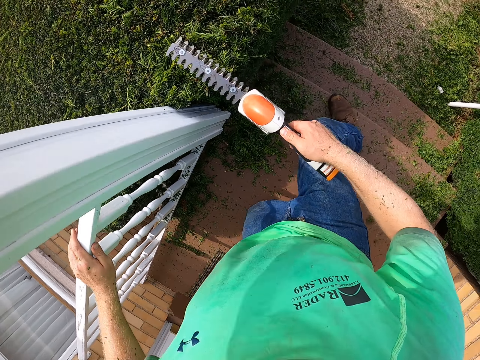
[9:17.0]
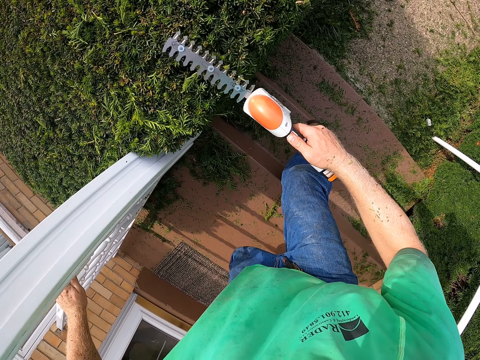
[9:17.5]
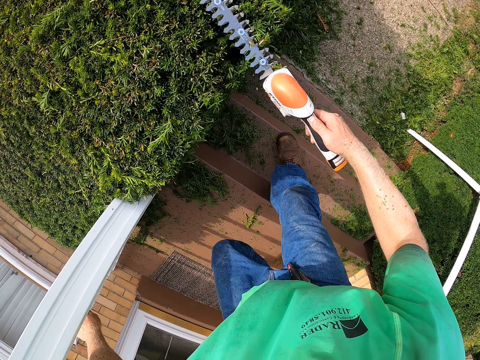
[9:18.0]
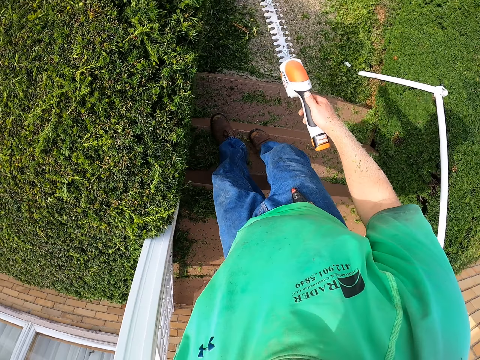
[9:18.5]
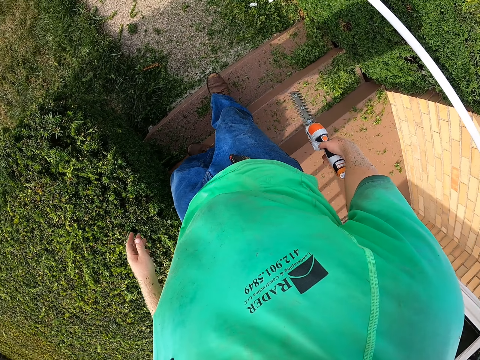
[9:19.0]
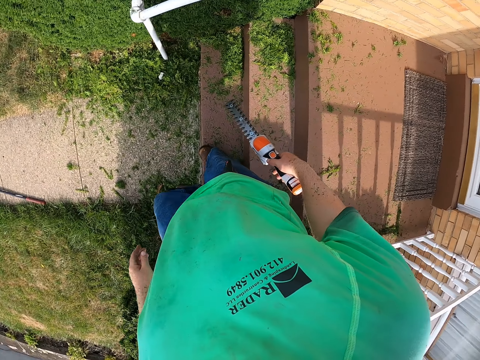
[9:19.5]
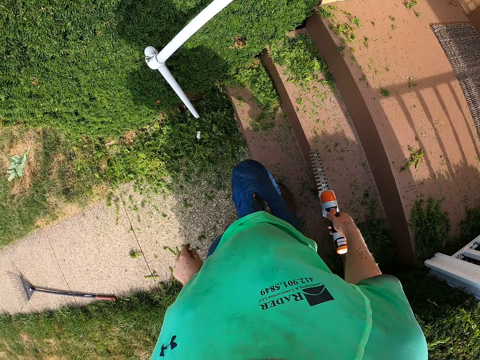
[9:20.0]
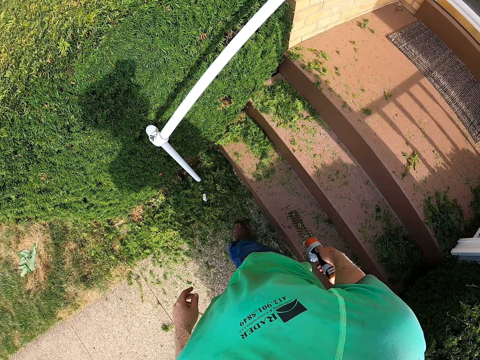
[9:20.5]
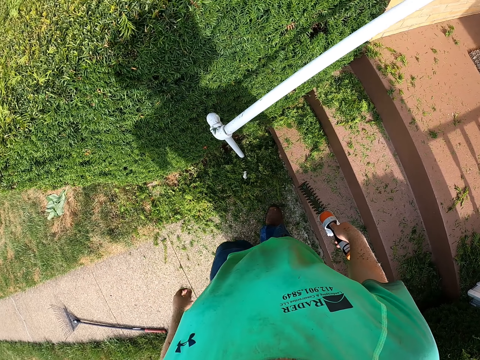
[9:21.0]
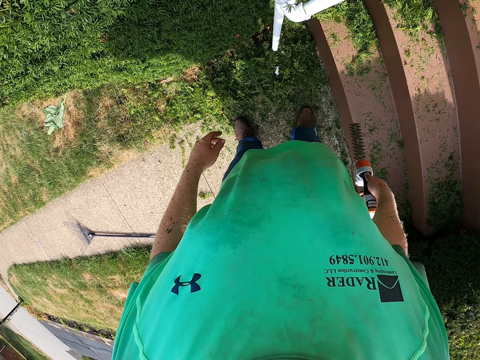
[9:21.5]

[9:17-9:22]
The camera wearer trims the plant with the grass trimmer. They look around.

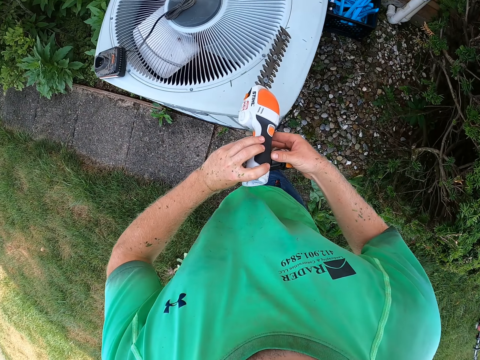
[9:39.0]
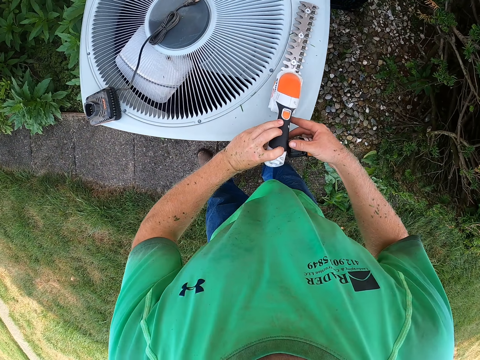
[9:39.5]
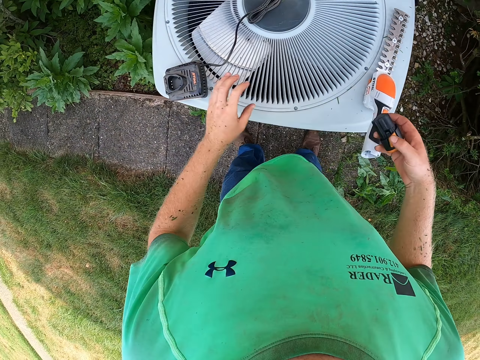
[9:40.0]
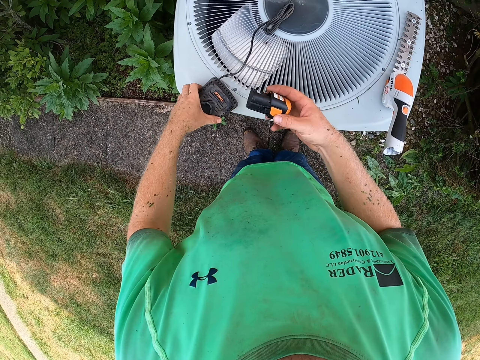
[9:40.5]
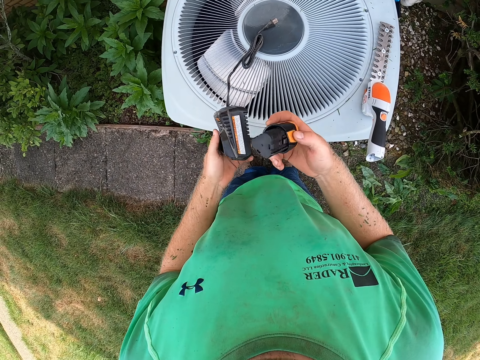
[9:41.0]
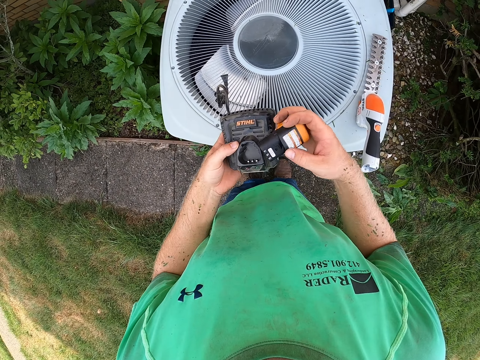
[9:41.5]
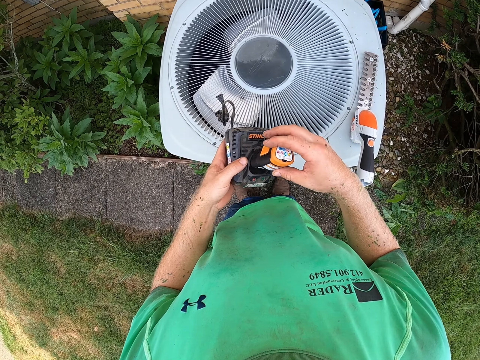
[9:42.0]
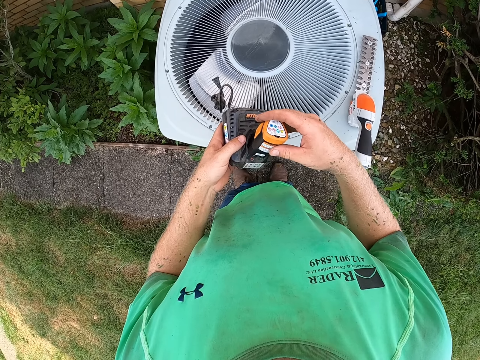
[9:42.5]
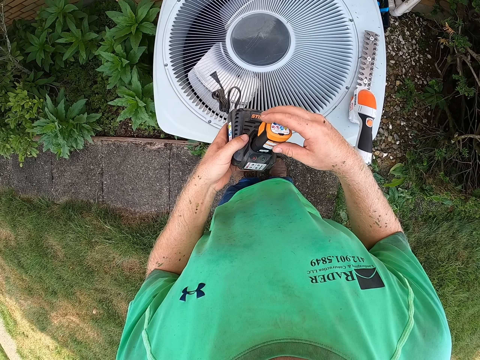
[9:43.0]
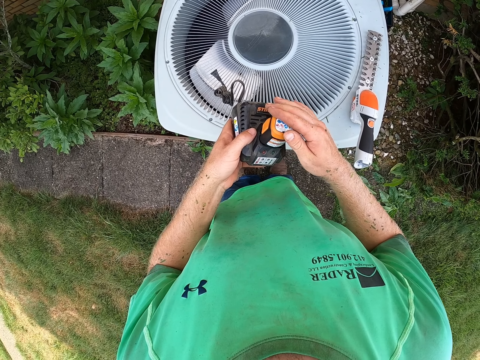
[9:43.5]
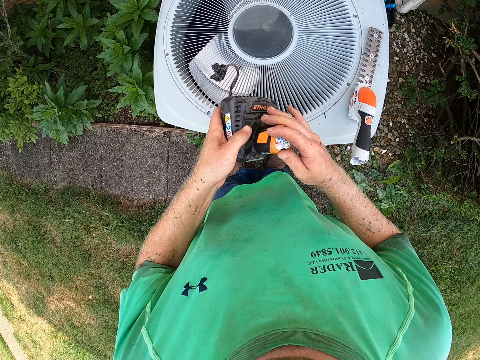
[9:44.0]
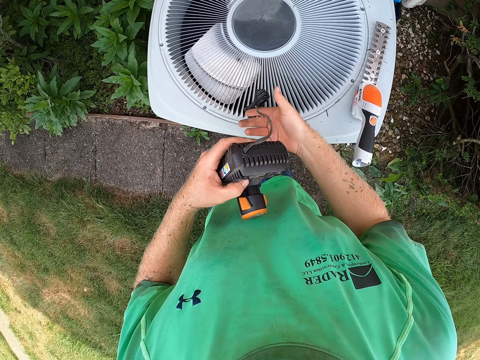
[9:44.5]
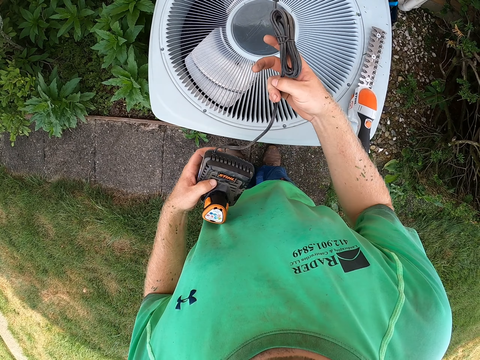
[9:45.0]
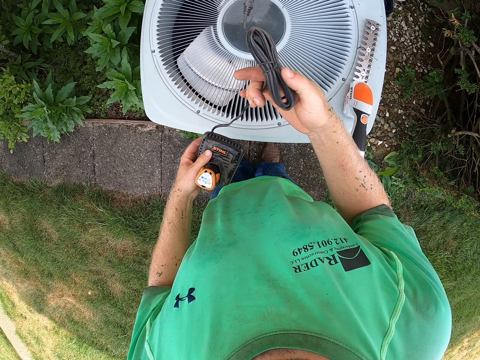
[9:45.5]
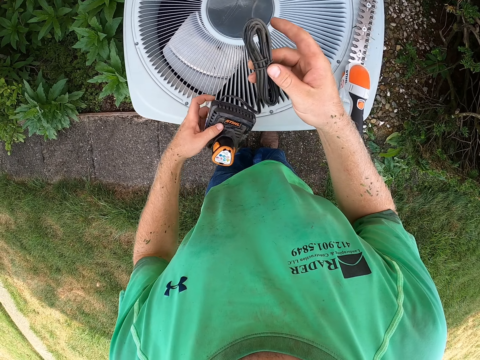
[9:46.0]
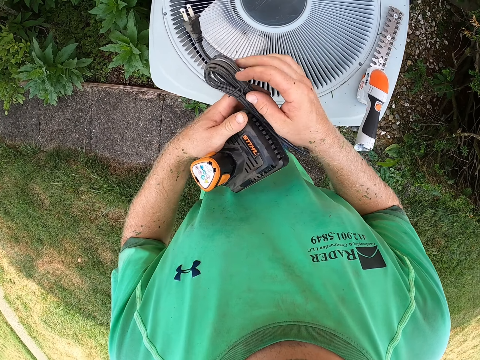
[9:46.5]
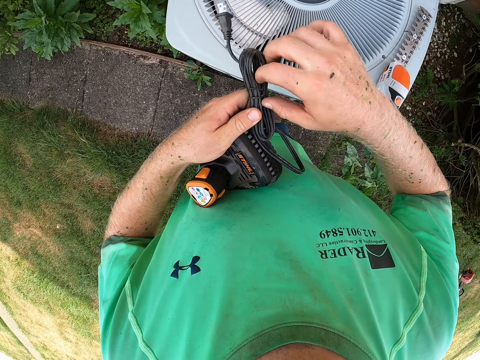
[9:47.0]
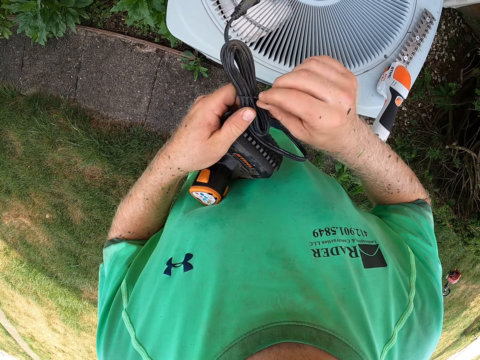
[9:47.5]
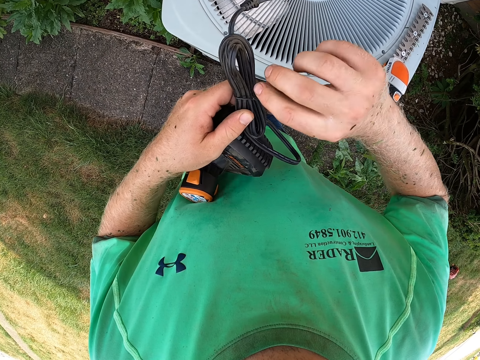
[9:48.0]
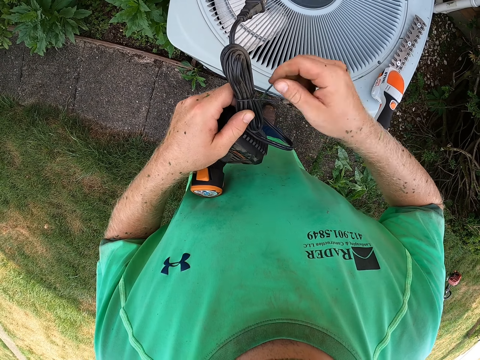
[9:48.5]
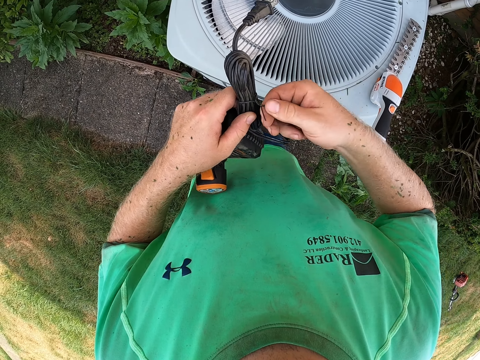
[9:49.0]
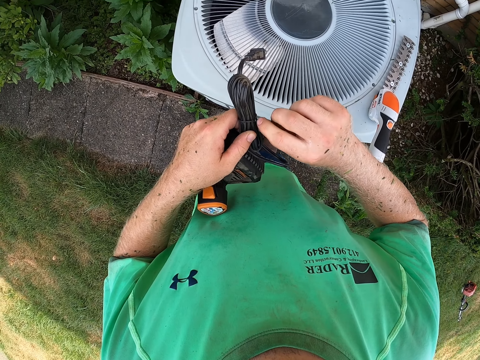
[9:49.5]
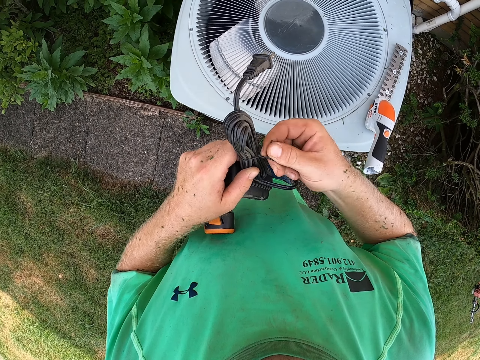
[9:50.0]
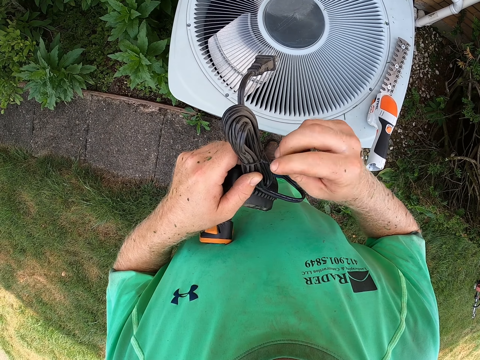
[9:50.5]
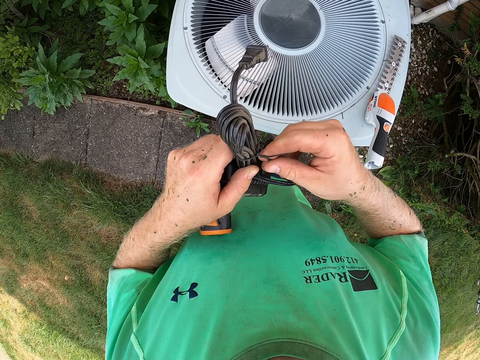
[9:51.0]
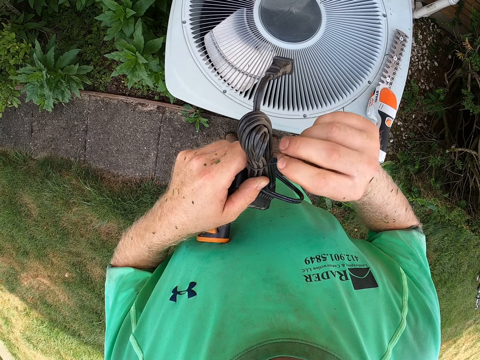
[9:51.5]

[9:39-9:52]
The camera wearer drops the grass trimmer on an air conditioner with his hands. He picks up a charger from the air conditioner with his left hand. He fixes the grass trimmer battery into the charger with his right hand. He raises the cable wire of the charger with his right hand. He loosens a wire from the cable wire of the charger with his right hand.

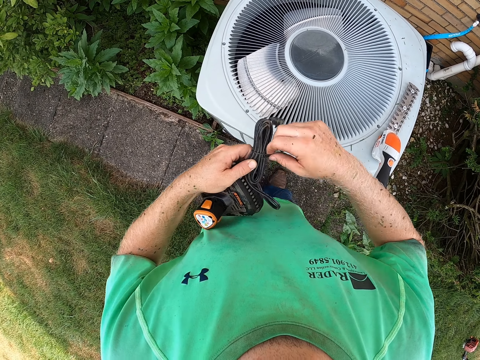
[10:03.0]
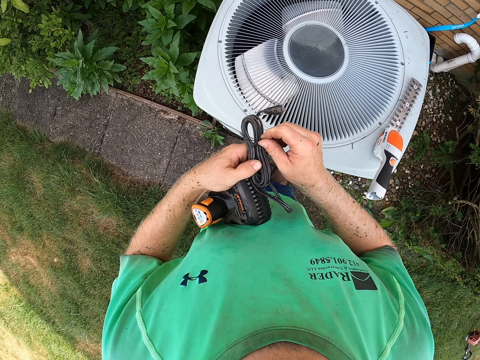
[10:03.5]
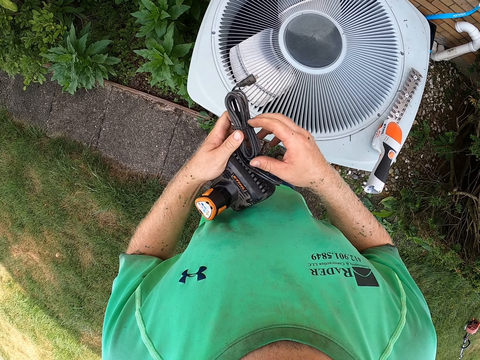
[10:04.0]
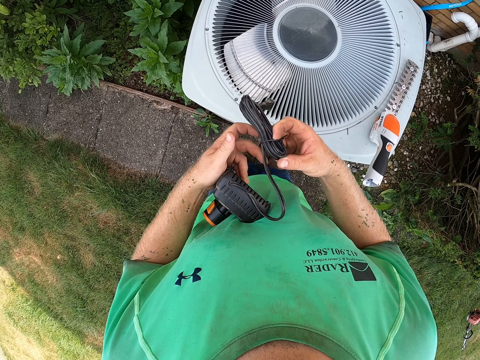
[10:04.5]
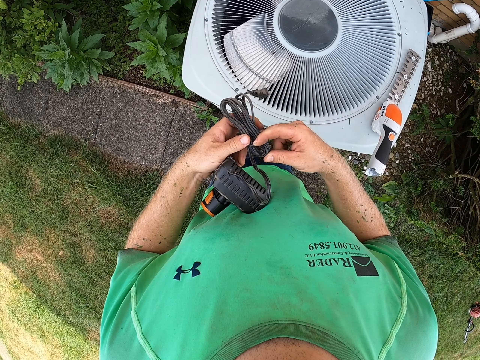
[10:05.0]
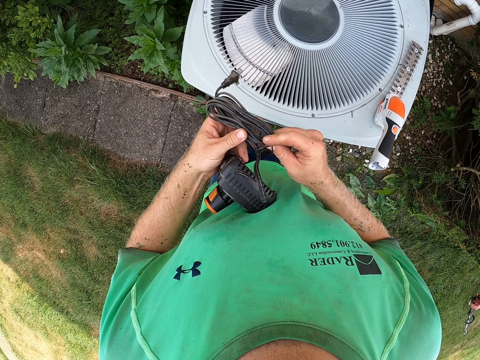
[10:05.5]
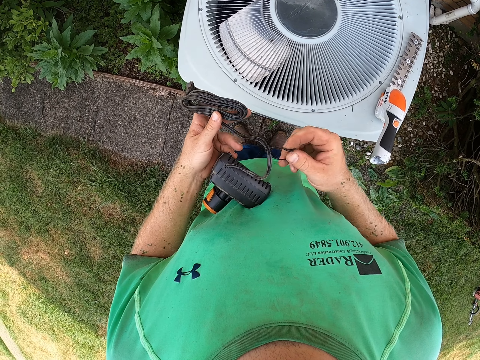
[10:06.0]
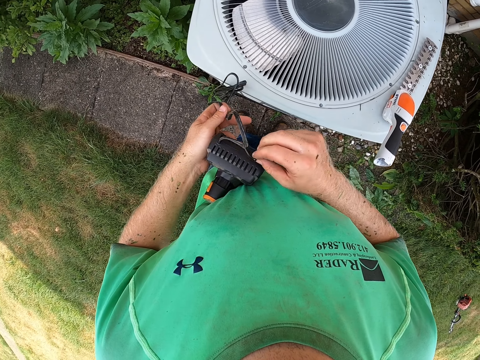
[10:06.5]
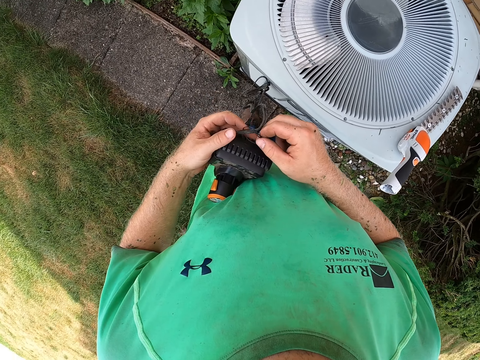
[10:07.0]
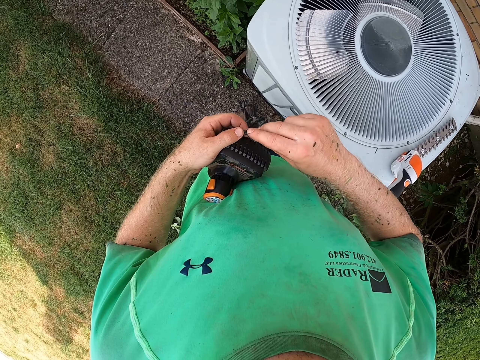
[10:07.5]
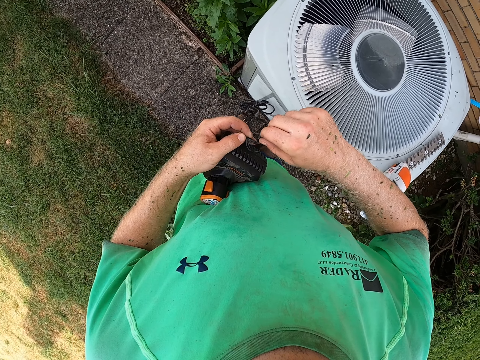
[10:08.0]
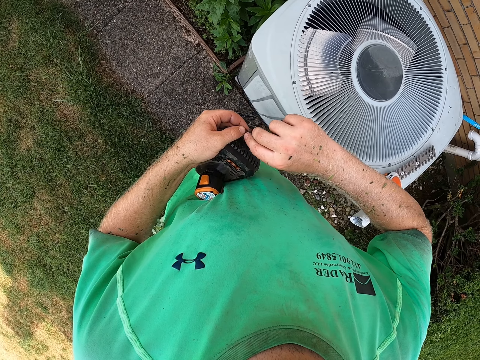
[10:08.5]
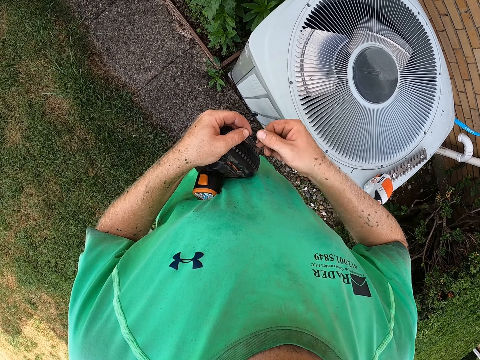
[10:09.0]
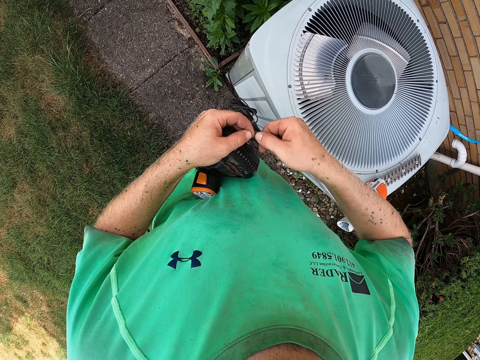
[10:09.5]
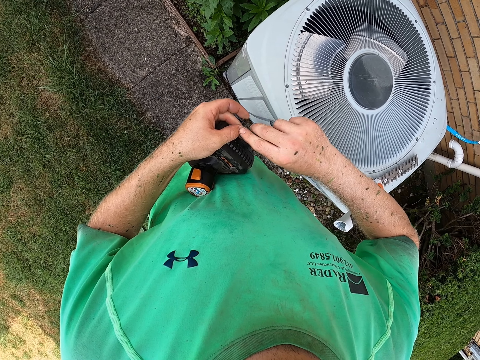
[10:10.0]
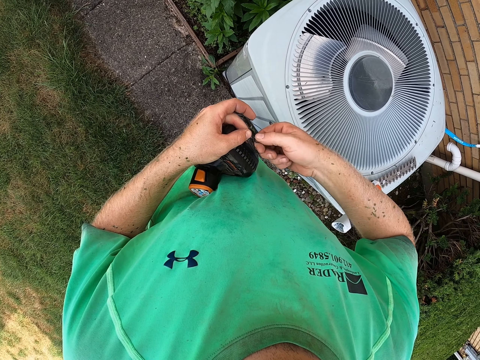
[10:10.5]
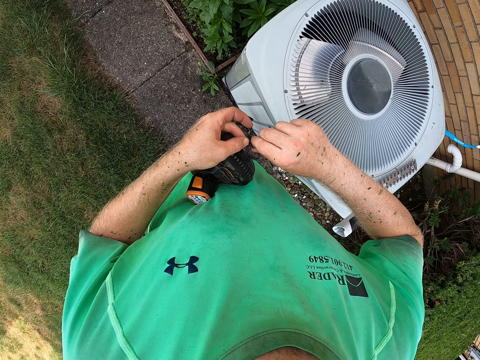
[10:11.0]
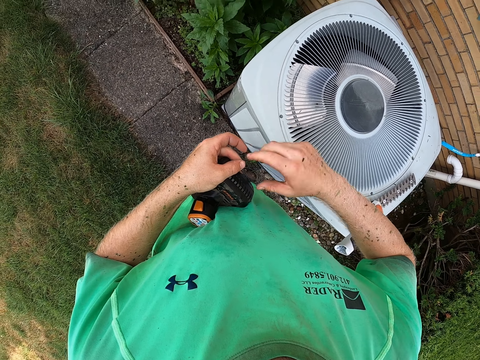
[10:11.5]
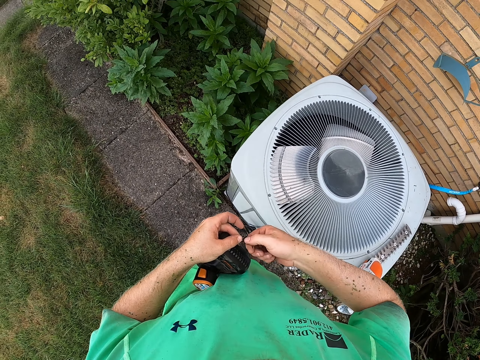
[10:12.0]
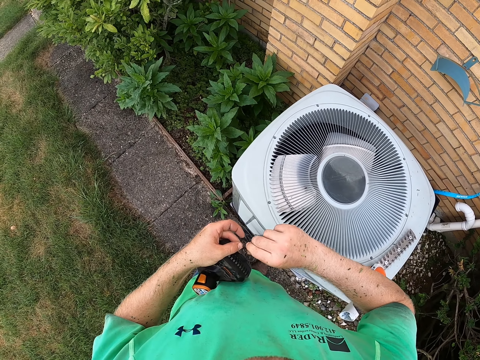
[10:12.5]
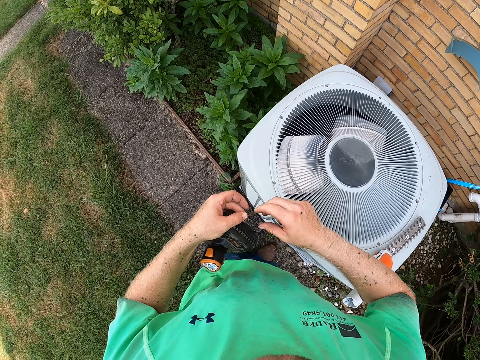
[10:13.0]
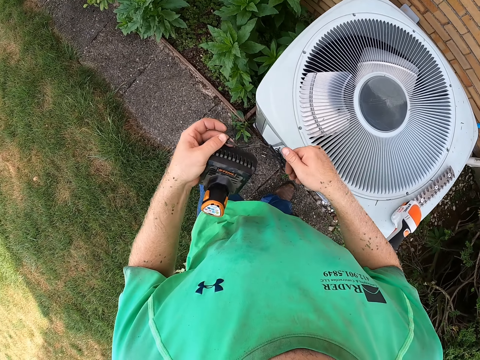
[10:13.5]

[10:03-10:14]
The camera wearer removes the wire from the cable wire of the charger with his right hand. He tightens the wire on the cable wire of the charger with his right hand.
